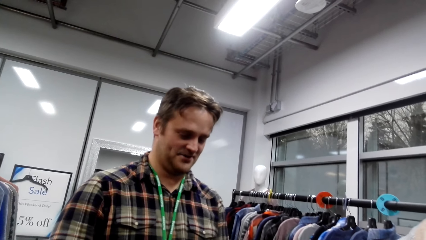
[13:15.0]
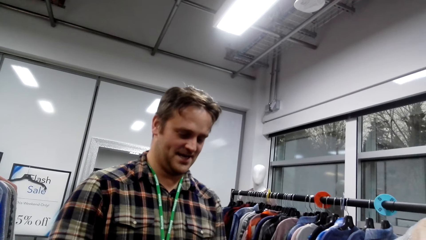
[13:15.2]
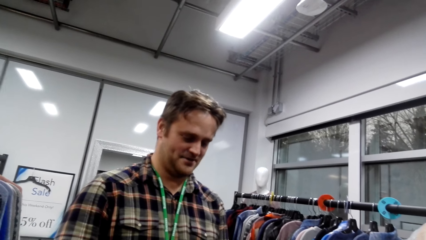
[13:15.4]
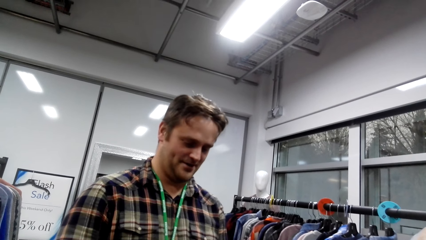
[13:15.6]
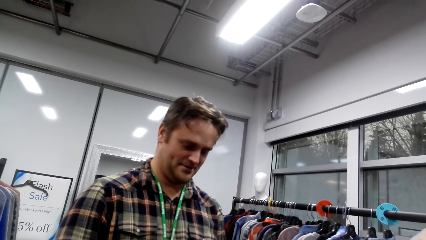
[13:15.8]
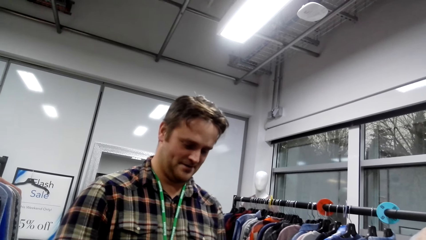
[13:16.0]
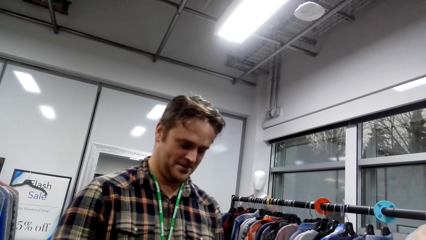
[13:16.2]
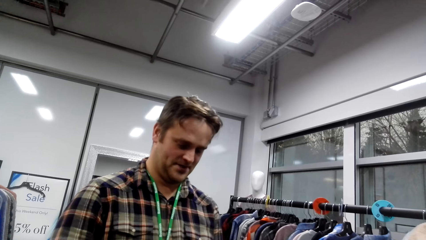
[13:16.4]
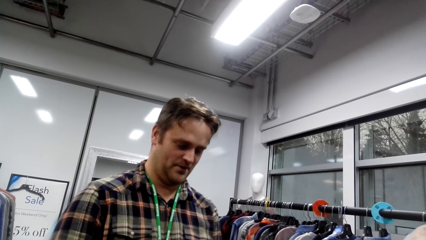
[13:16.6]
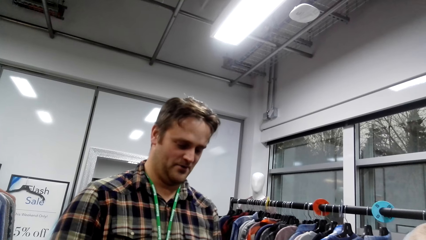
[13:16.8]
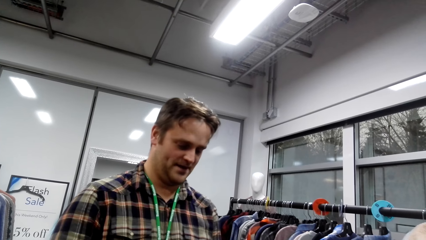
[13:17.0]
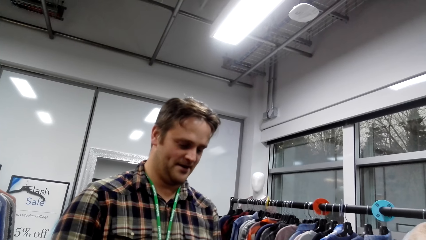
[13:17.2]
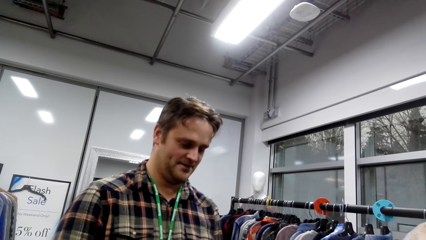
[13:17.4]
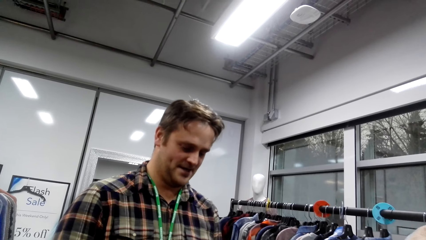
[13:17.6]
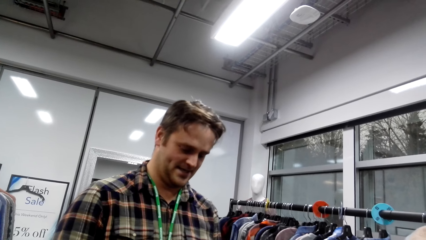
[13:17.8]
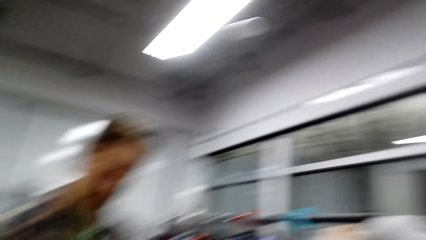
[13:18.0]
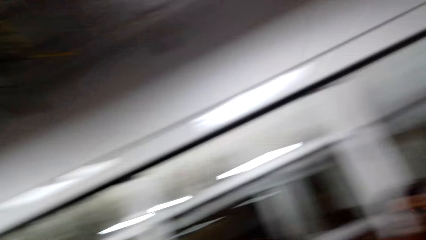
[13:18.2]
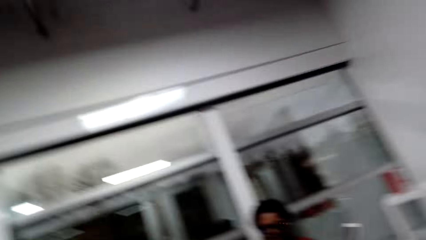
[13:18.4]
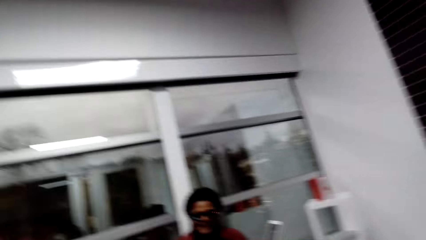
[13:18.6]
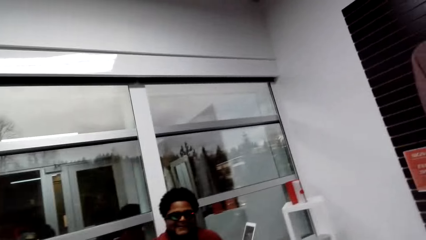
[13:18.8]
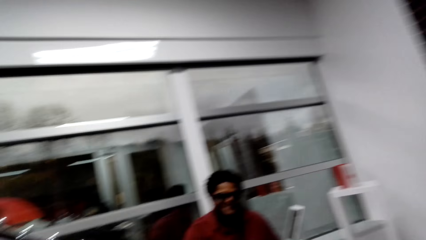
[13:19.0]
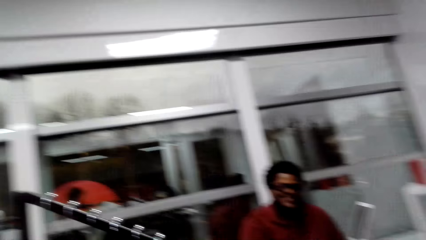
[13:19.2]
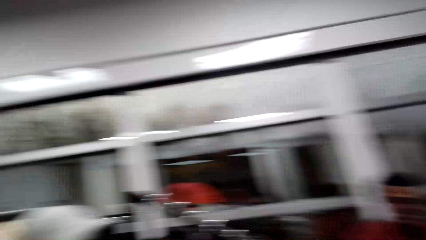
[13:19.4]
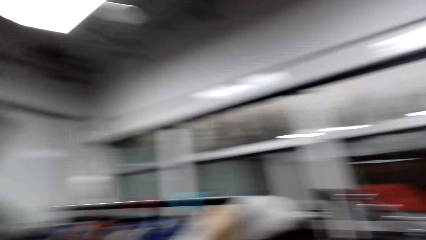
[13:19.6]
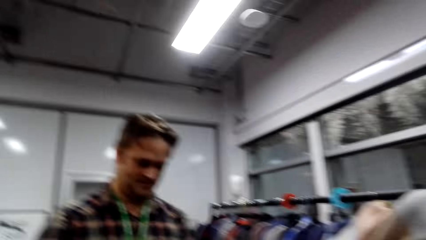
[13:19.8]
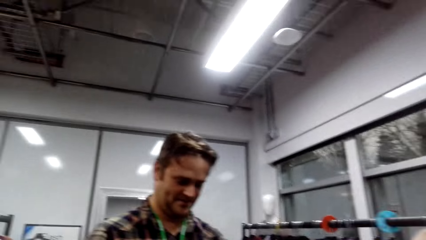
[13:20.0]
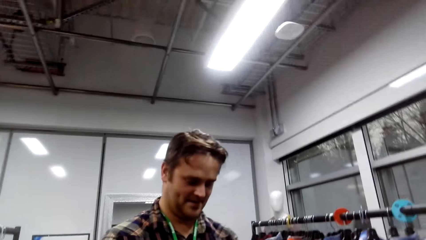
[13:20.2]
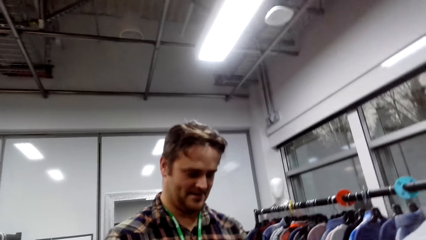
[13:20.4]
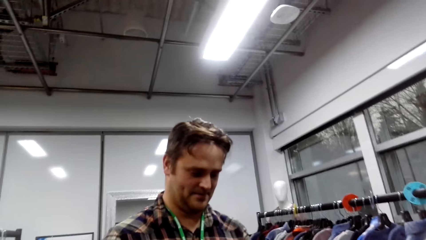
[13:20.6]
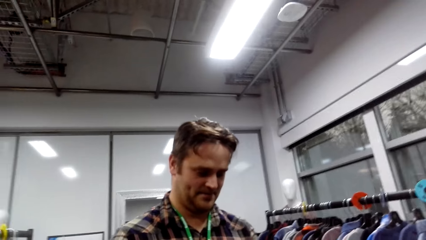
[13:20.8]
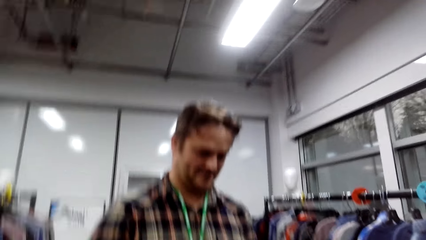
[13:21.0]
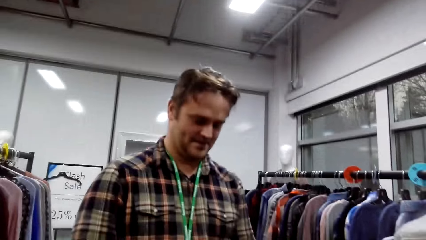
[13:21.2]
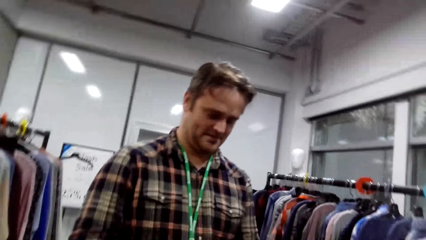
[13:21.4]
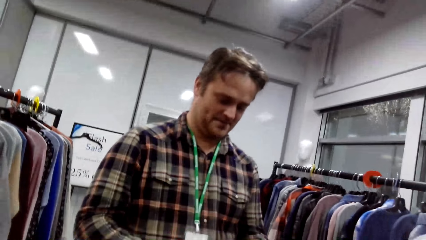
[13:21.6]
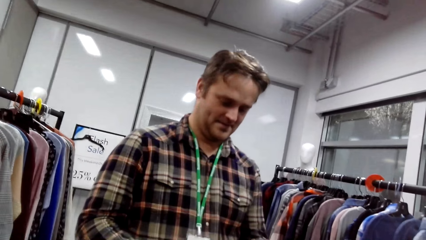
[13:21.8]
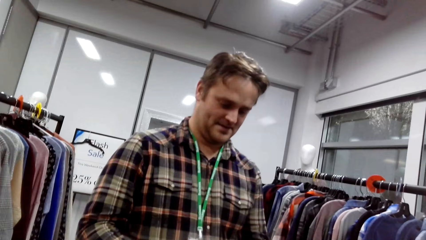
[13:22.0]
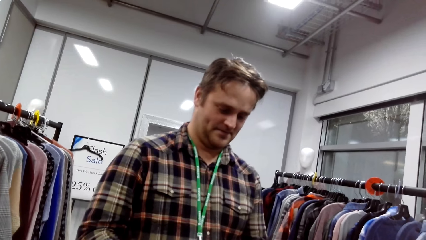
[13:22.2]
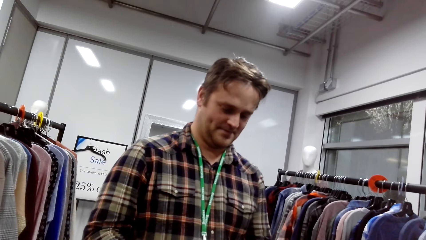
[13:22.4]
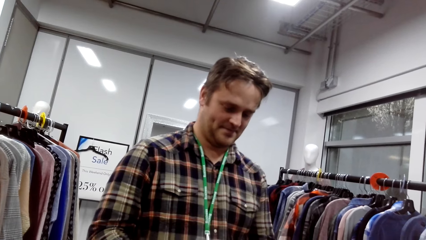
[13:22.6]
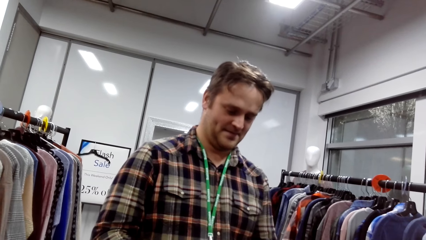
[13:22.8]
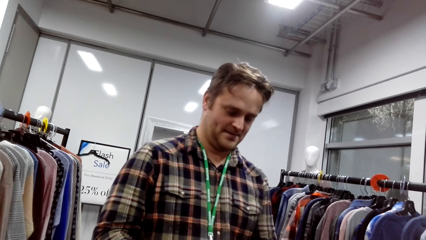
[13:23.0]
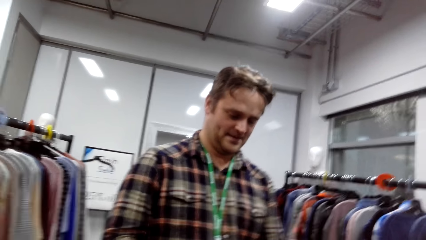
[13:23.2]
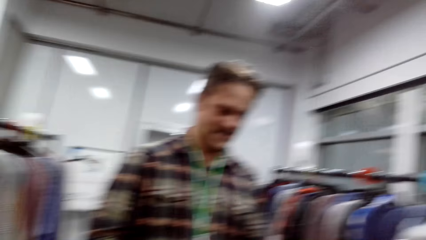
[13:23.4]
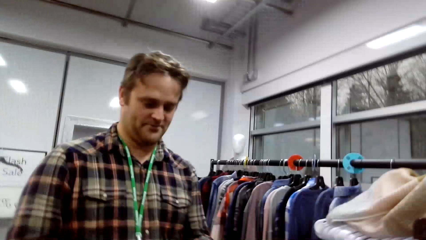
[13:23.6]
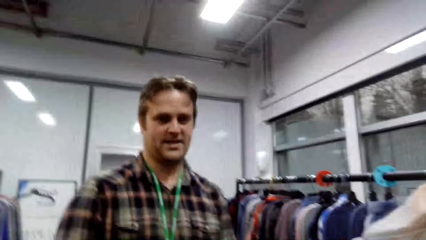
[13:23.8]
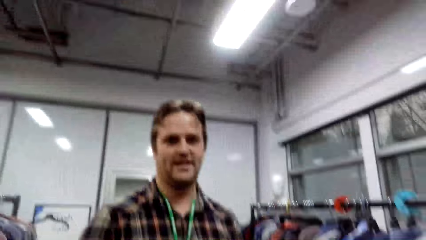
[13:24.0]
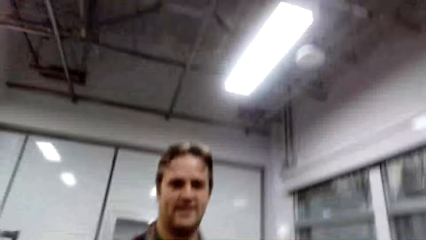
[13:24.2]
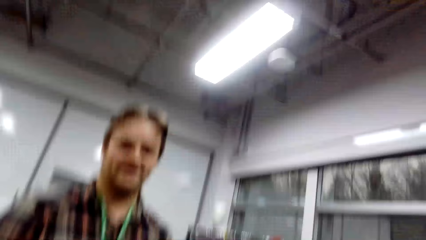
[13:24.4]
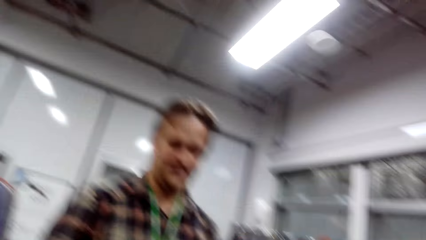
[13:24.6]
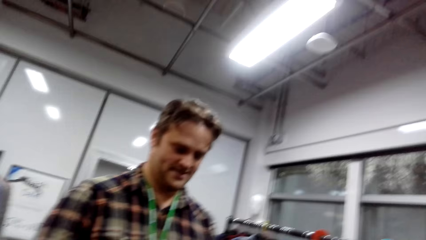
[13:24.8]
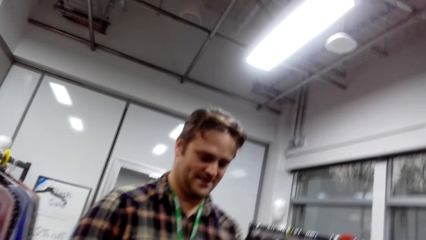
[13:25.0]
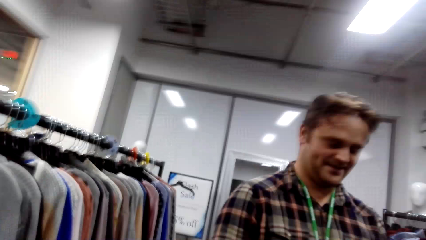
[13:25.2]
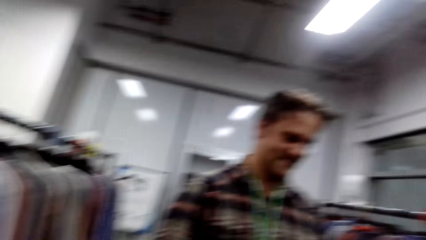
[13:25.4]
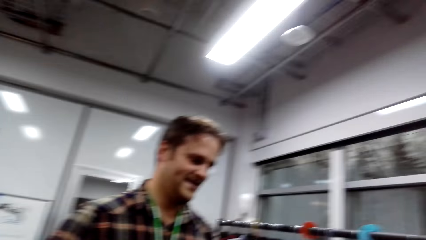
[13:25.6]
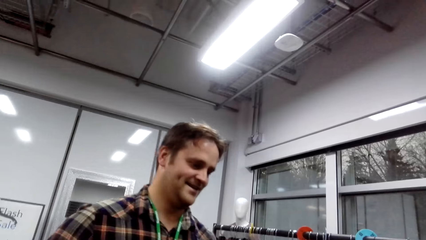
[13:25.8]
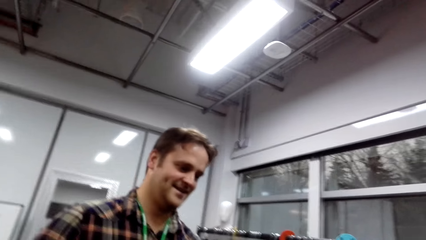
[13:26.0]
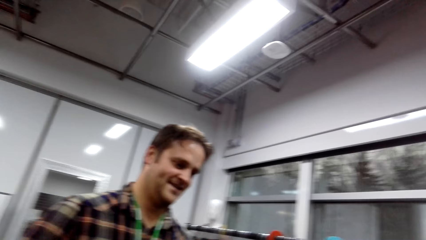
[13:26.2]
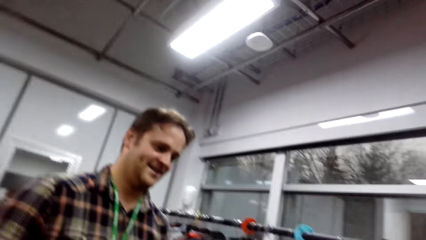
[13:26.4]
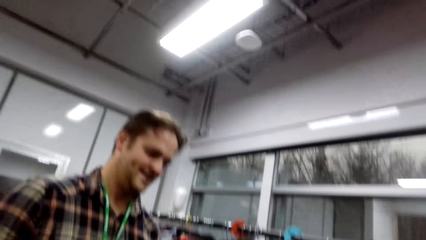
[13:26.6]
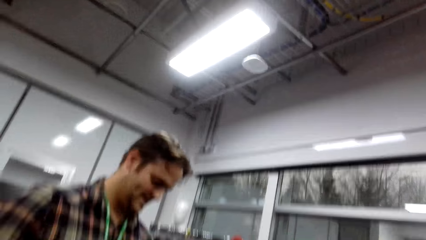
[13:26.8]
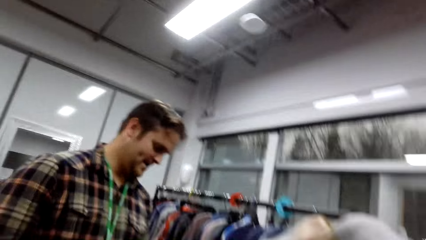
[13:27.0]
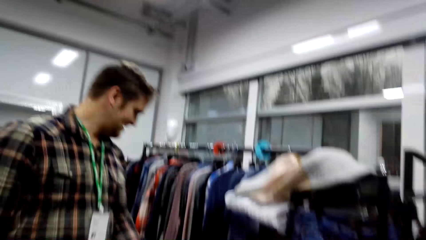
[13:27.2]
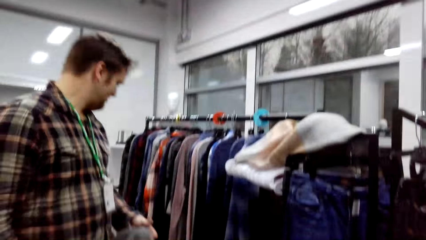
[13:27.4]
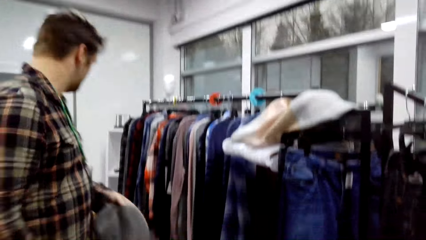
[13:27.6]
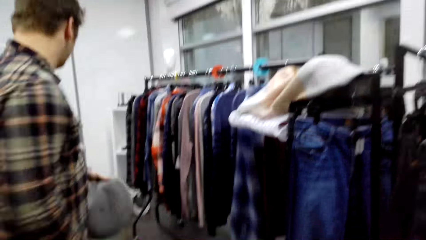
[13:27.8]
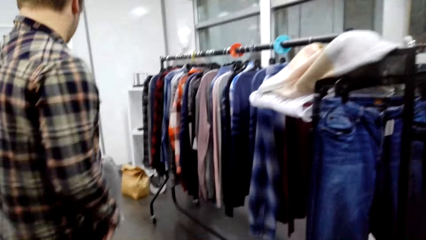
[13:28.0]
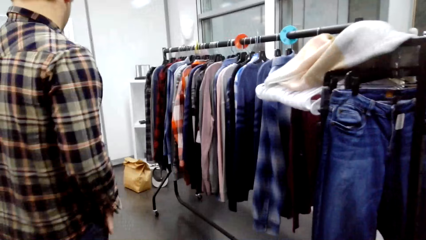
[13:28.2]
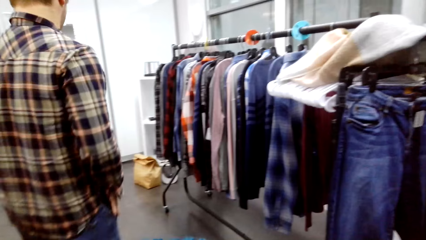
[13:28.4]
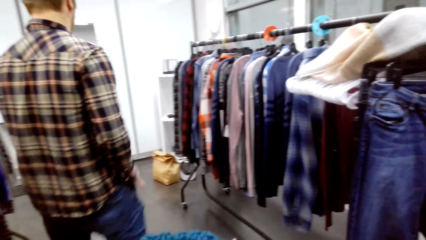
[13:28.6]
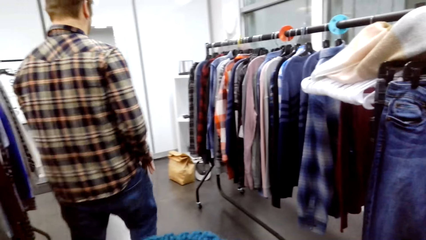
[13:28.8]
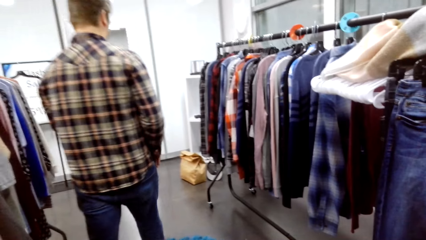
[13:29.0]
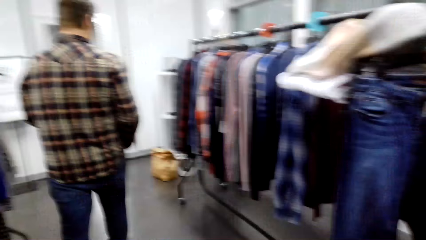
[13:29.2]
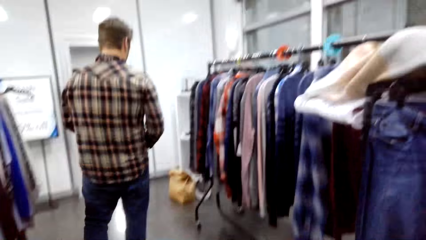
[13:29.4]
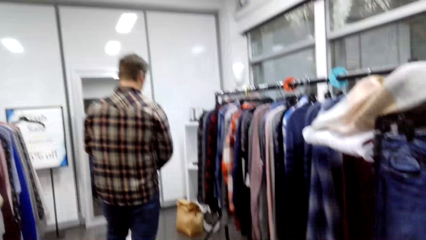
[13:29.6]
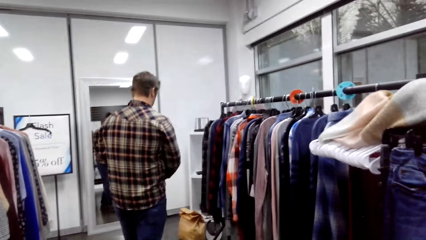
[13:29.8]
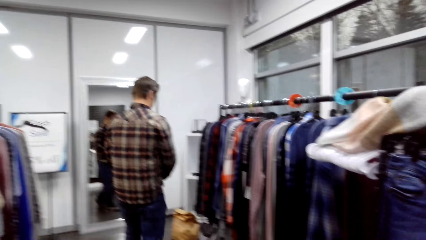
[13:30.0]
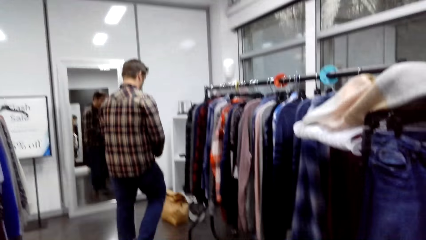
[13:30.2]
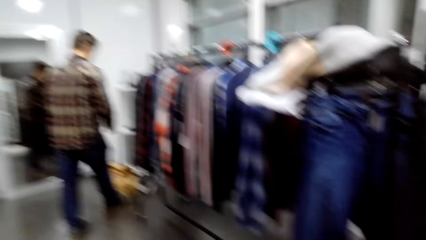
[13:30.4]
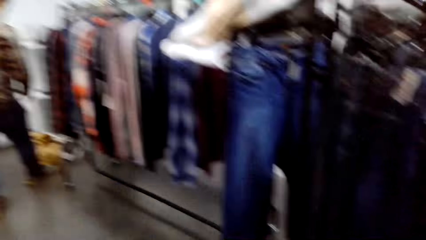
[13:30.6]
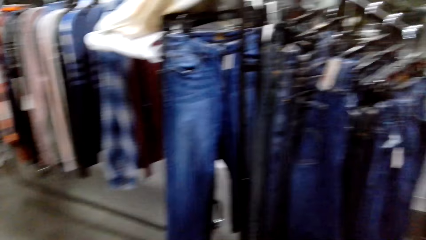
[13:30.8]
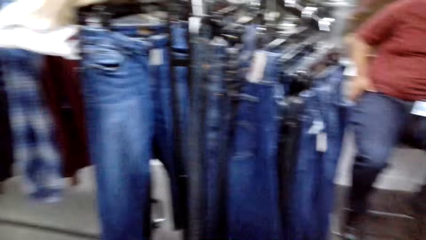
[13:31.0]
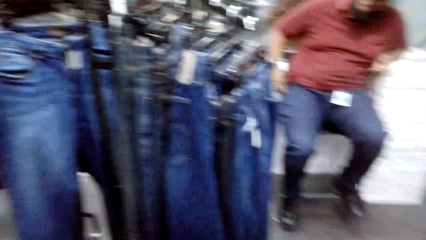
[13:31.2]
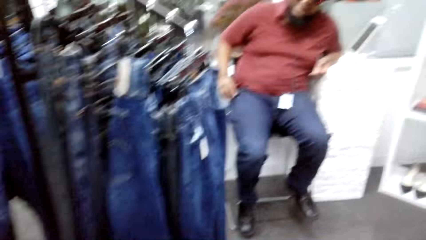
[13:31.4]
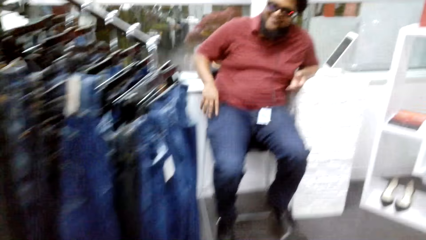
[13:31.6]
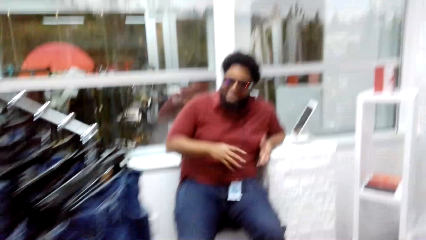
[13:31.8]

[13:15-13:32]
A man talks to the camera wearer. The man talks to the camera wearer again. The camera wearer talks to the man. The man walks back.
